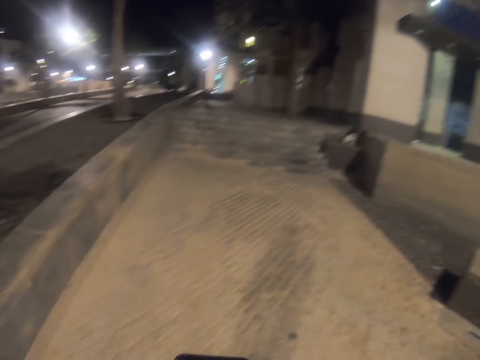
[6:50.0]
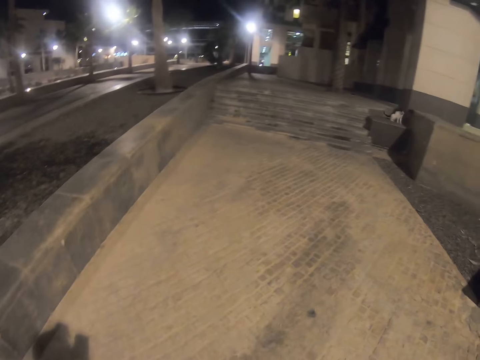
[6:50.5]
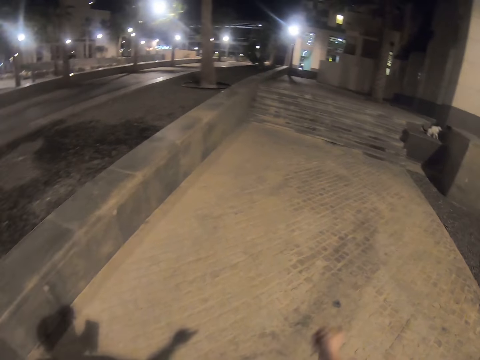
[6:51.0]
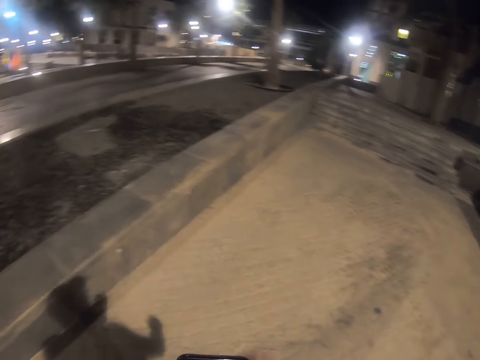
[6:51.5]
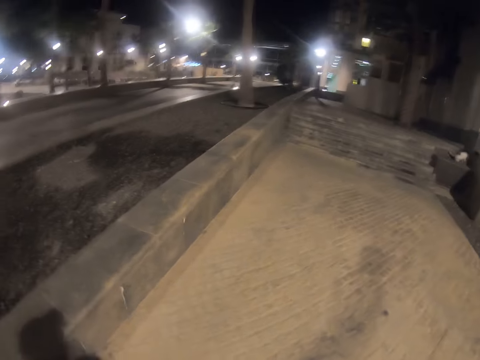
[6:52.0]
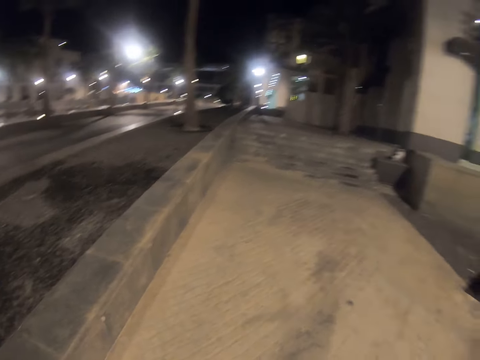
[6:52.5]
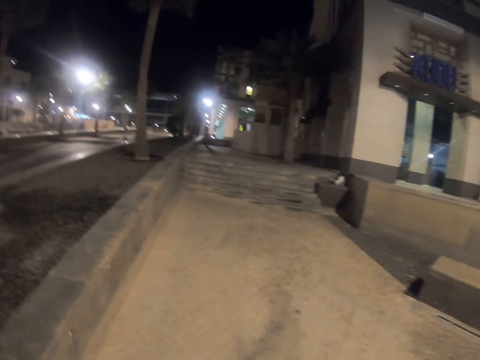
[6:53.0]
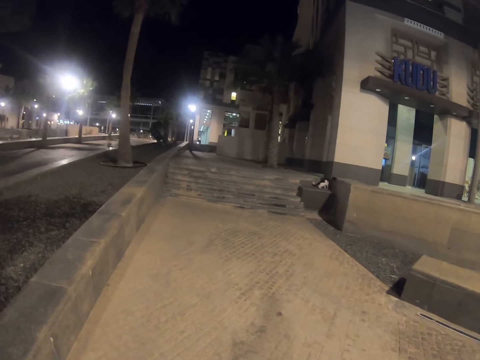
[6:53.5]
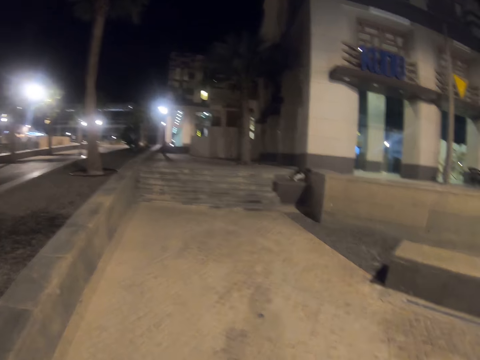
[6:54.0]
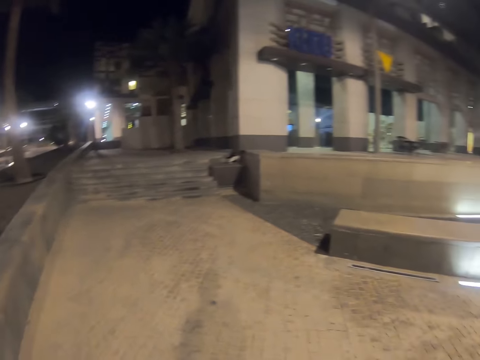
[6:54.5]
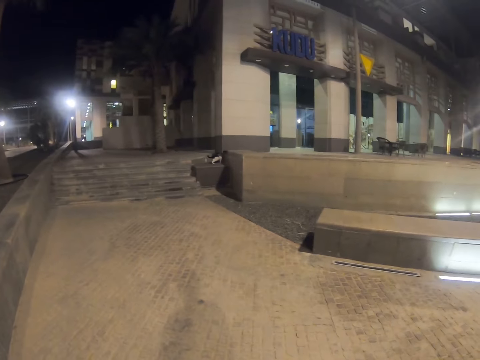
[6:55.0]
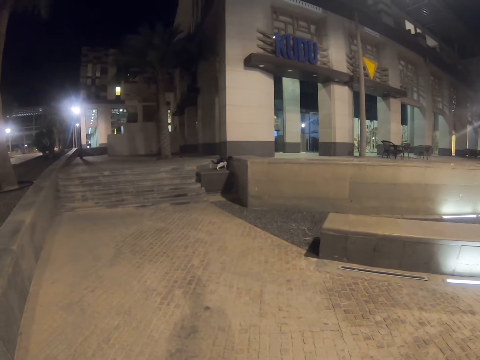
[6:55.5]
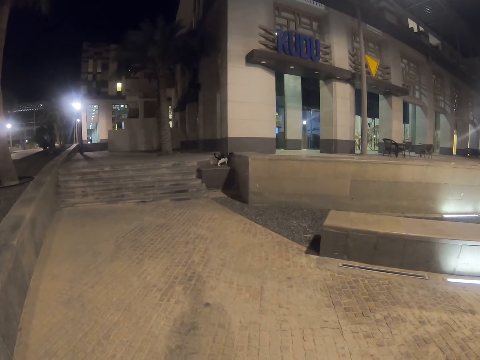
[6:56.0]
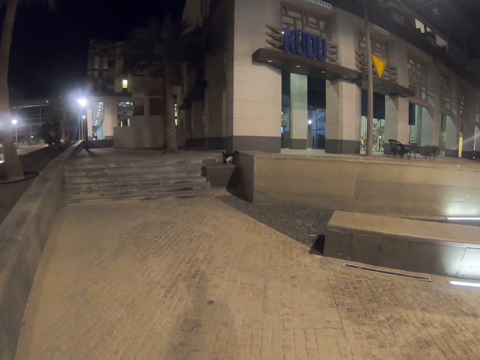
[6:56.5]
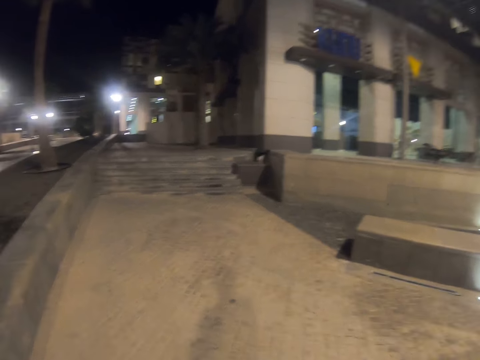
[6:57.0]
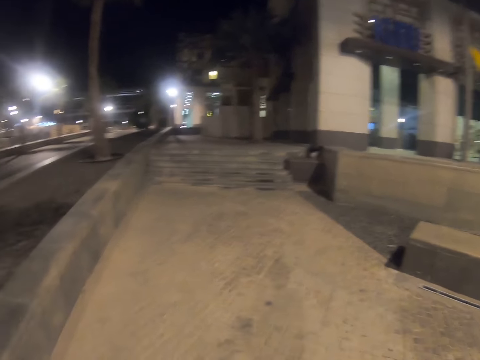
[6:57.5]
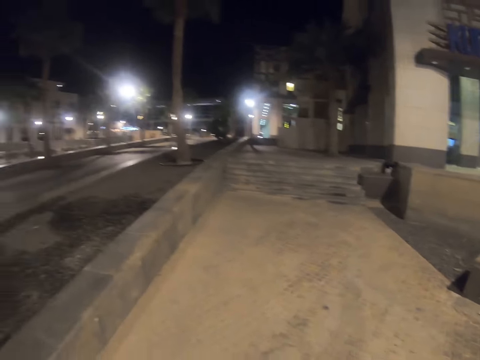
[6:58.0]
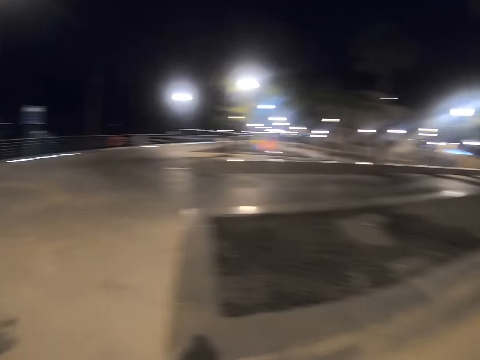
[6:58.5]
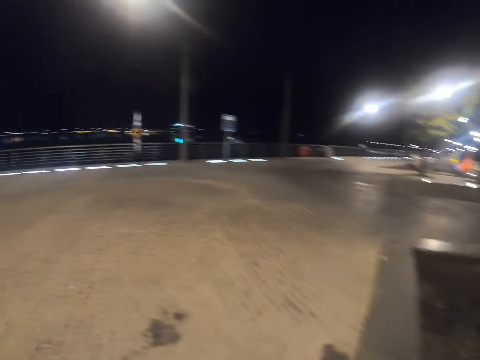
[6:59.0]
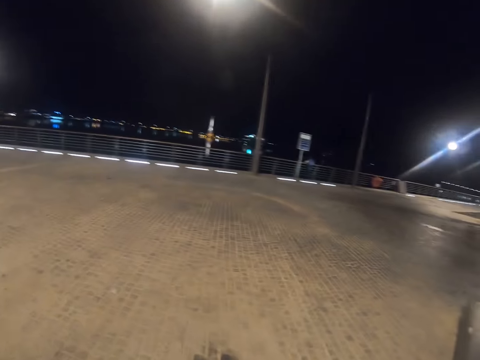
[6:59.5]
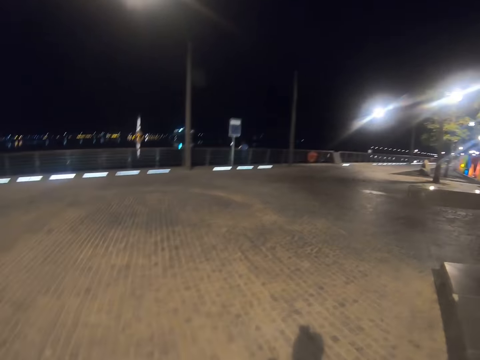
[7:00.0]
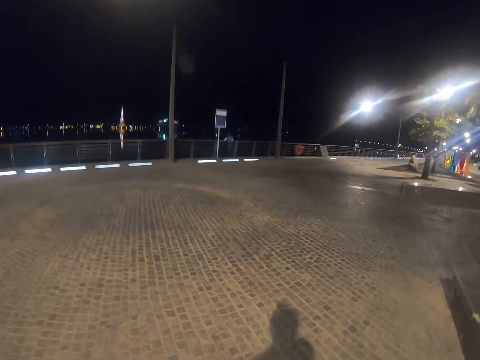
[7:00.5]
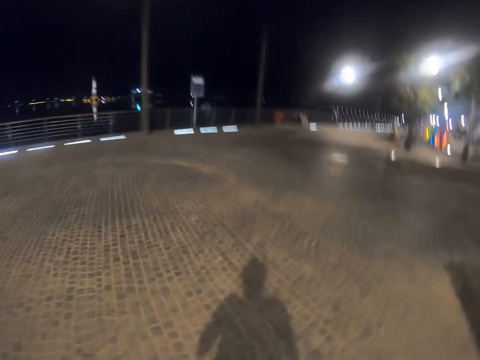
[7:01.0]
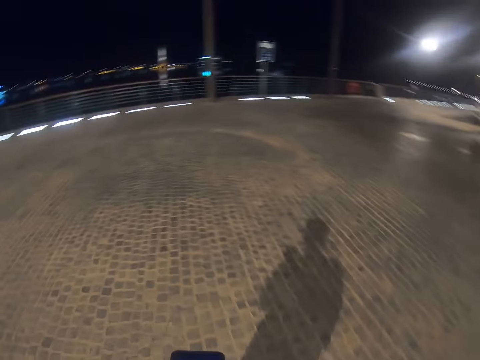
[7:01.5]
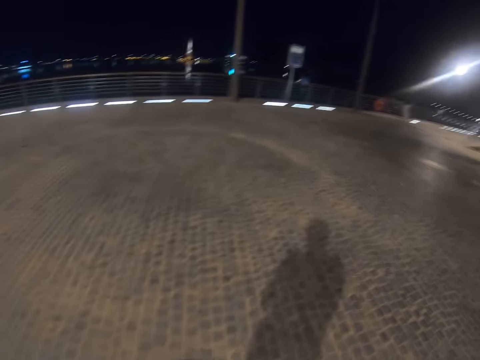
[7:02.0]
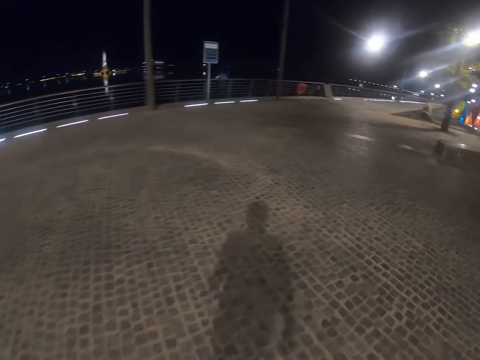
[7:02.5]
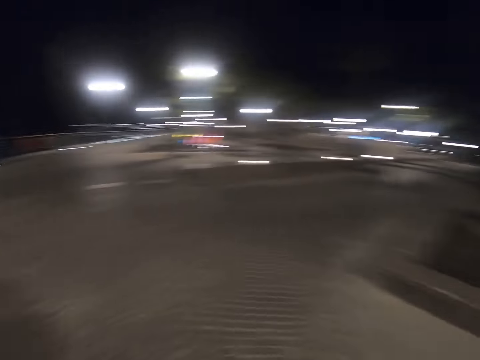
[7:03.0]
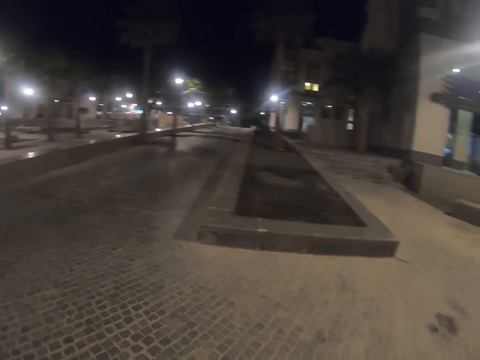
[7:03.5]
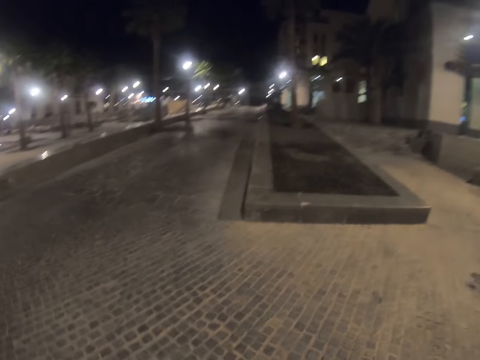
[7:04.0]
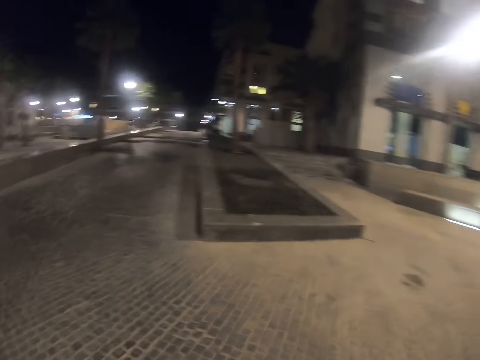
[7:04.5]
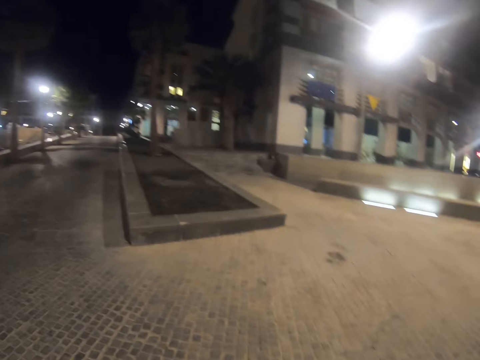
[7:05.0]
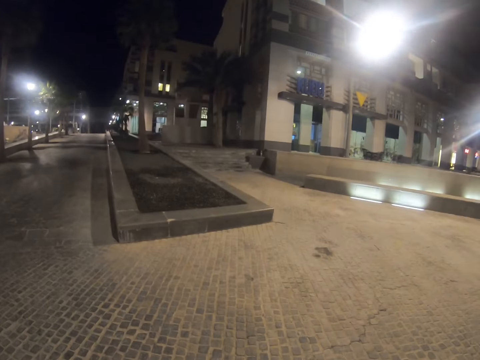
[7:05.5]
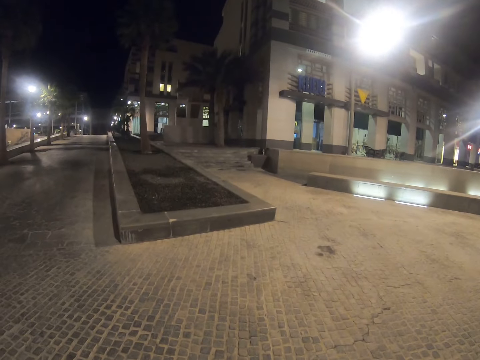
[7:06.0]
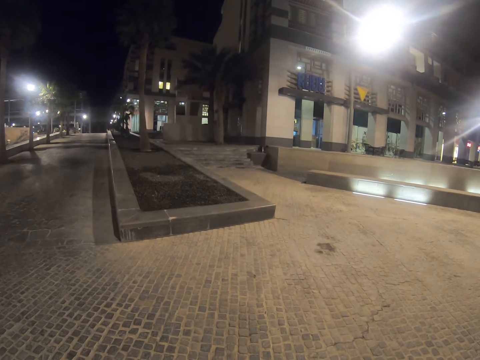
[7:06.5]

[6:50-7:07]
The camera wearer stares at the cat. They turn around the walkway. They walk along the walkway.

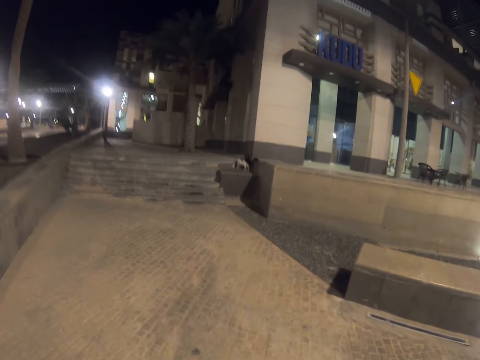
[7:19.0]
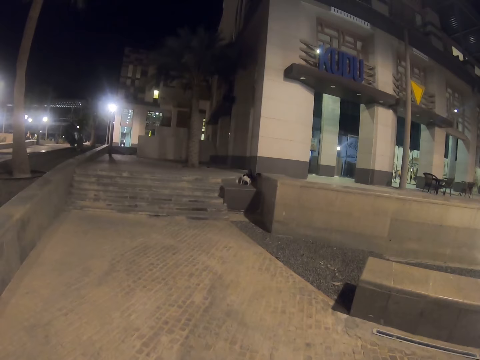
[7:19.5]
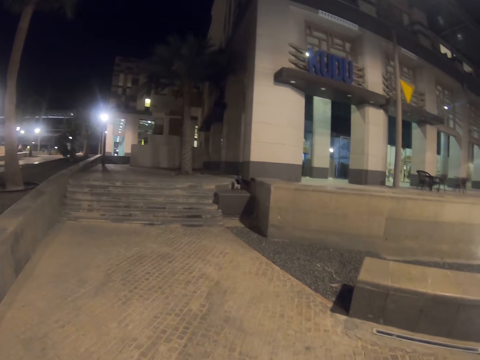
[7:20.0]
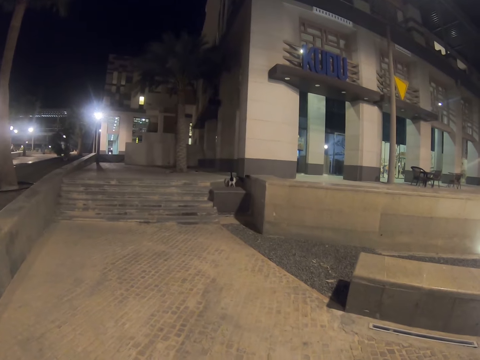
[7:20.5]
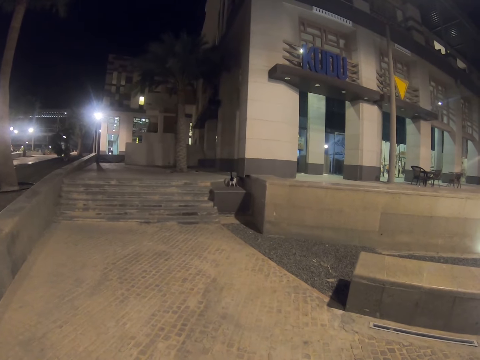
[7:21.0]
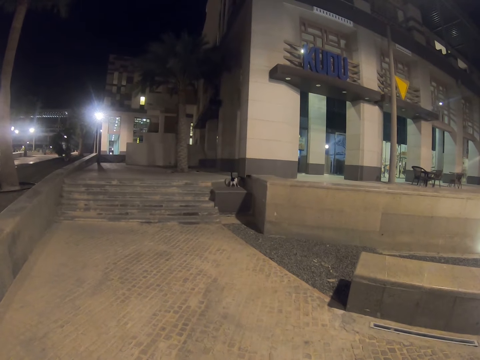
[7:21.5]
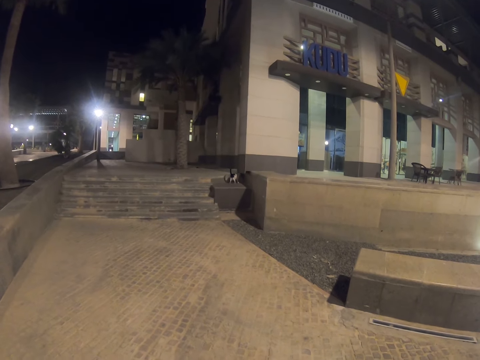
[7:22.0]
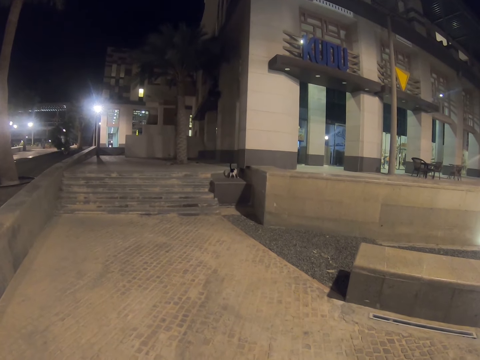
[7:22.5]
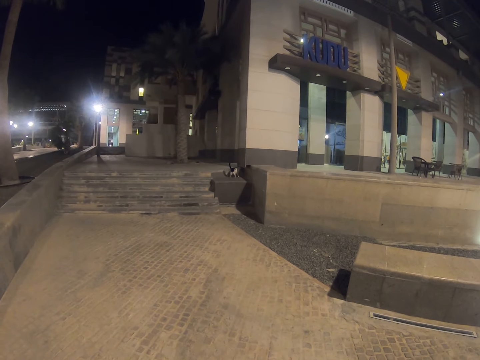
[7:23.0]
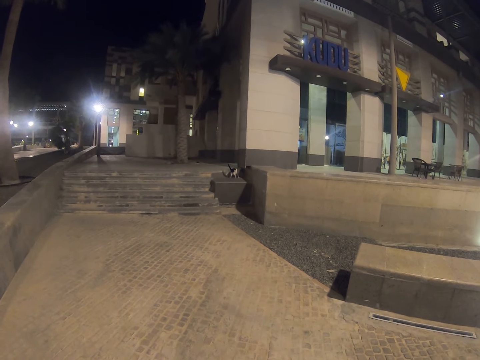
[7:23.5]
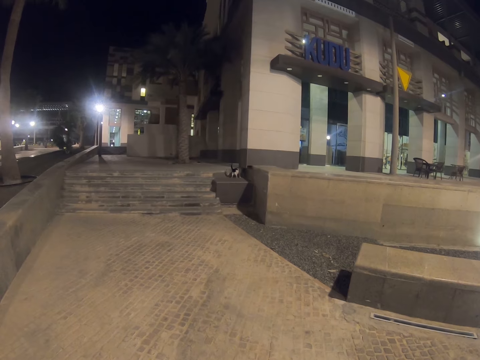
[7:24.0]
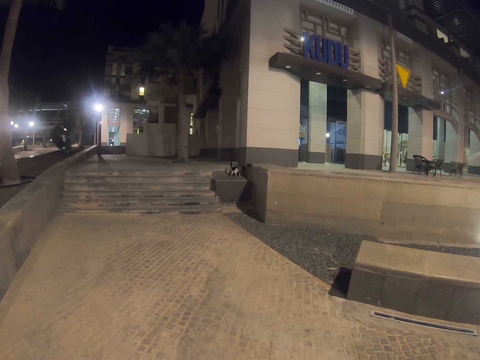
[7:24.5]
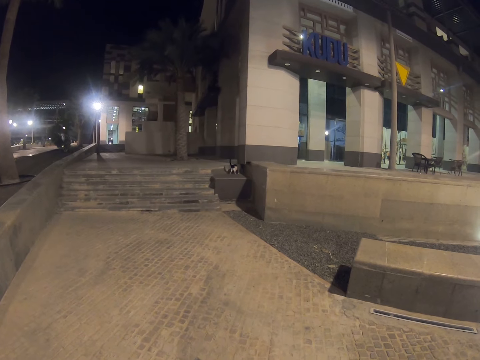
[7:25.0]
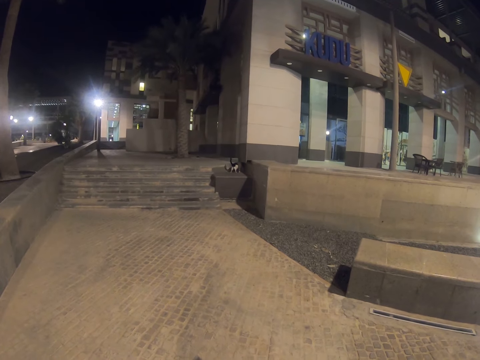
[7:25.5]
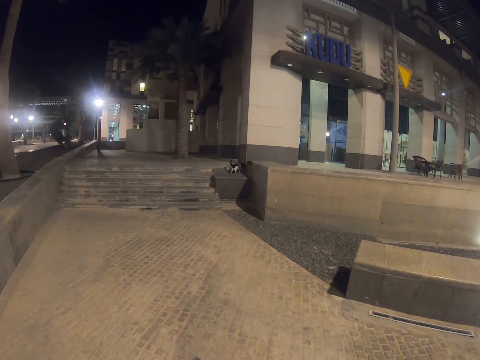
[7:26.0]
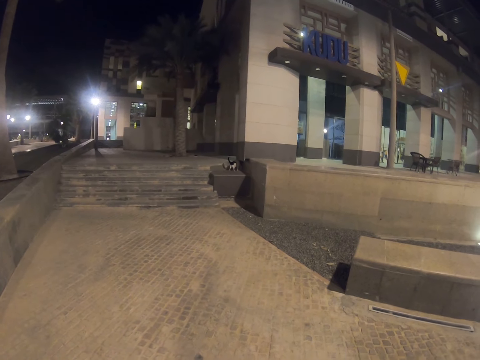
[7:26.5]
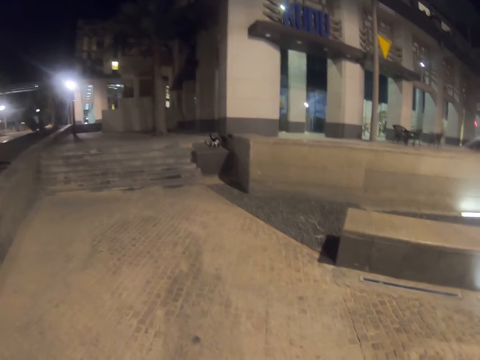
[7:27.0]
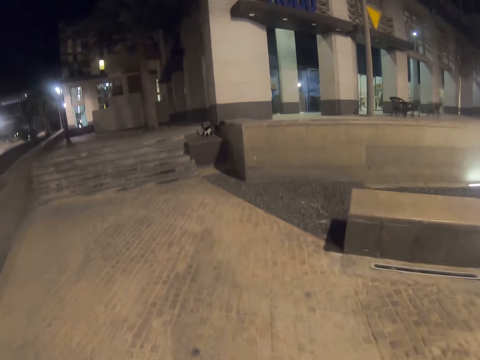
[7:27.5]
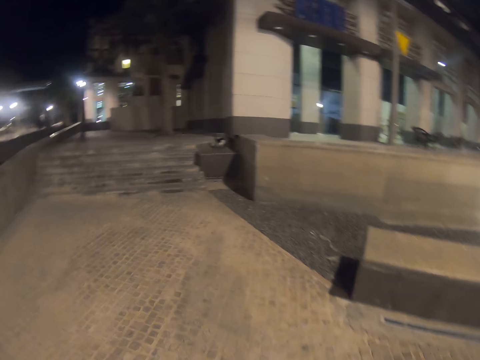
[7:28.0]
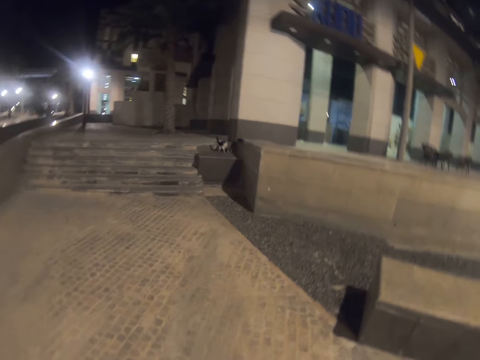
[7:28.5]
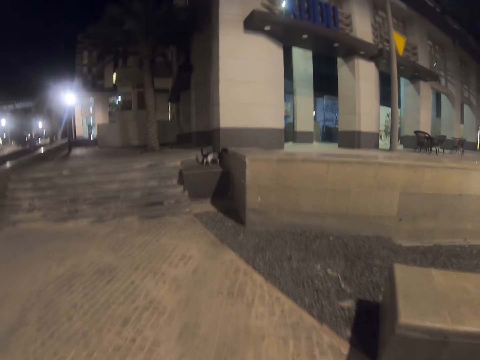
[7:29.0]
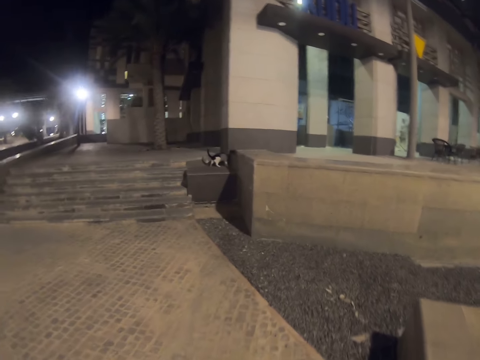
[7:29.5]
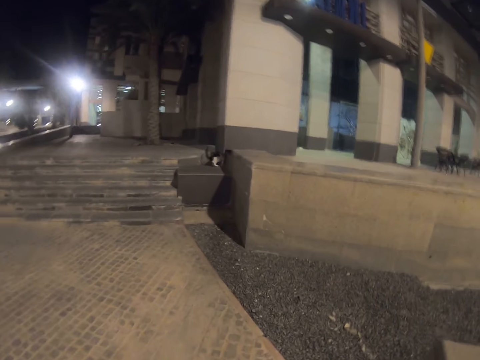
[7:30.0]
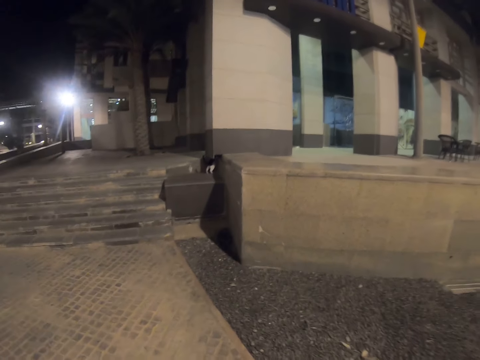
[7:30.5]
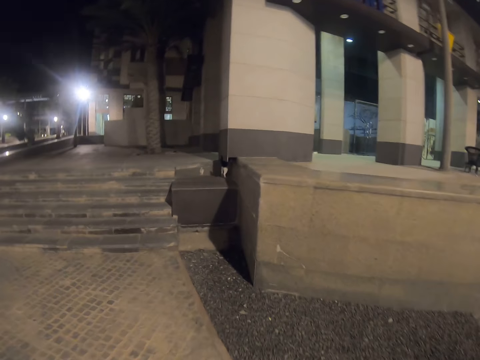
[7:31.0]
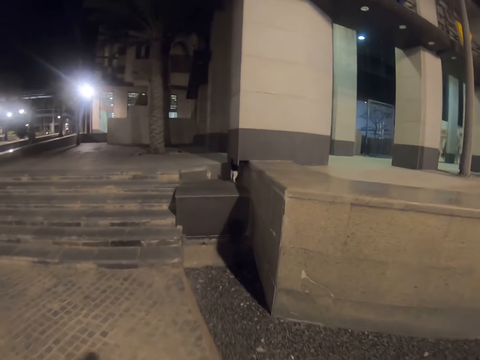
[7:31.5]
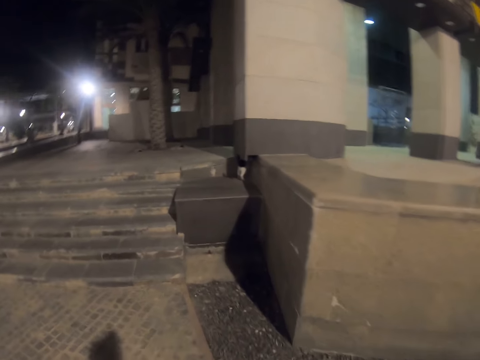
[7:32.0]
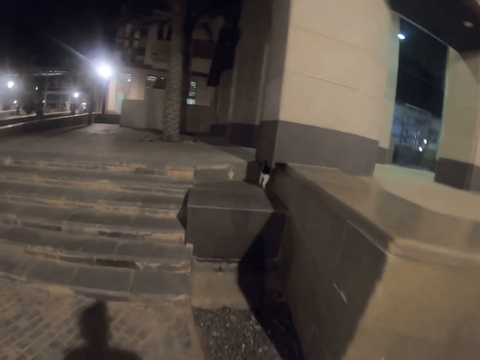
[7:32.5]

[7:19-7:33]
The camera wearer stares at the cat. They walk towards the cat.
